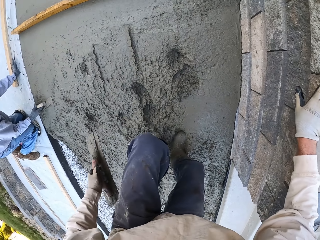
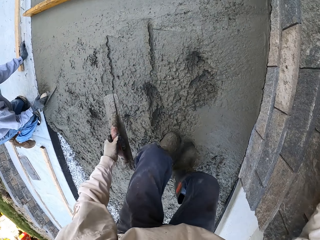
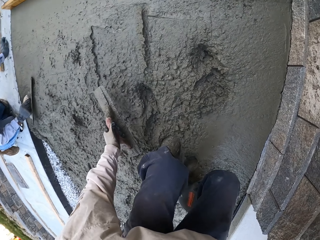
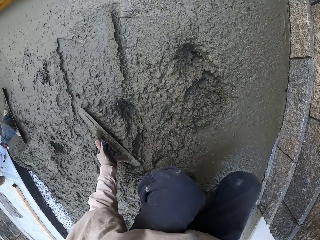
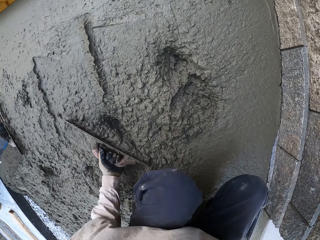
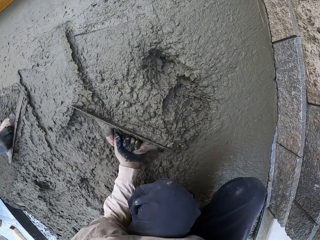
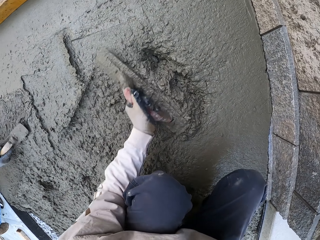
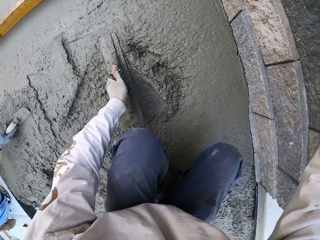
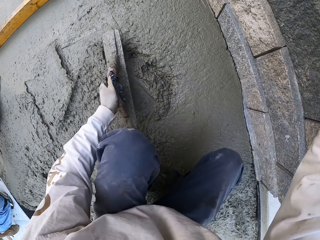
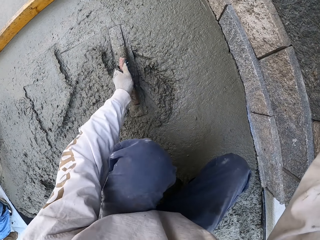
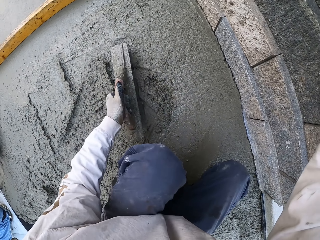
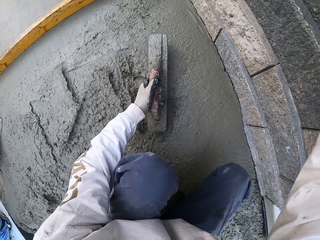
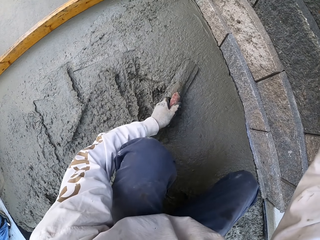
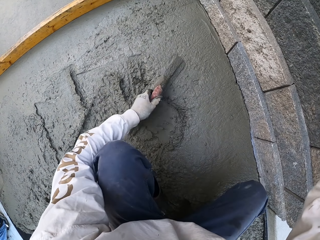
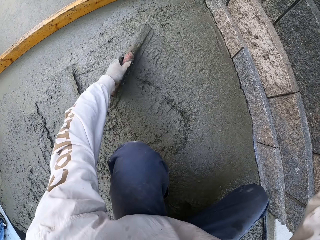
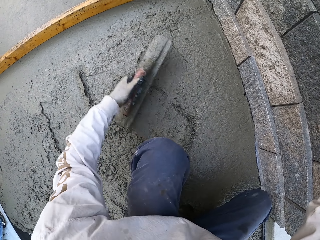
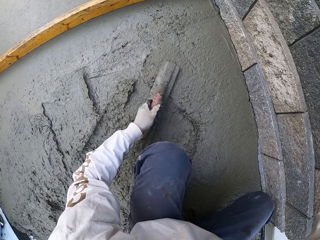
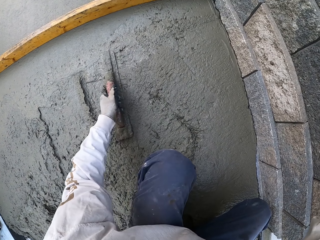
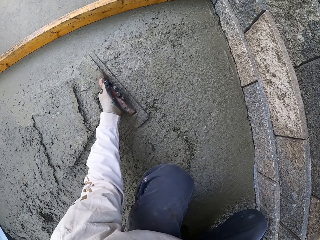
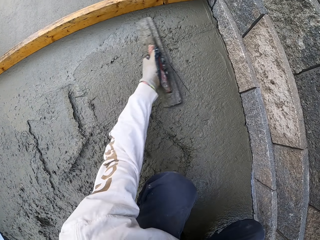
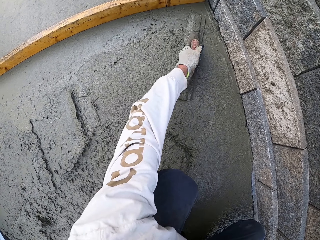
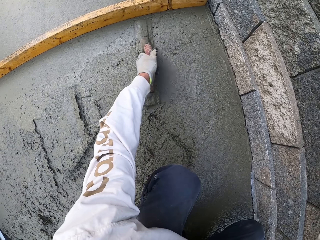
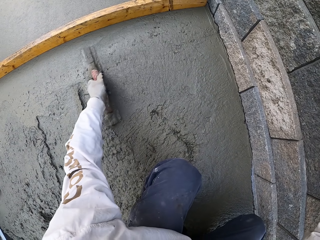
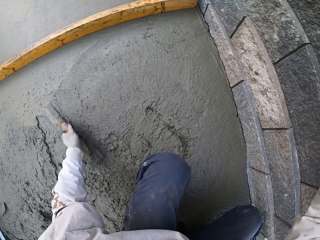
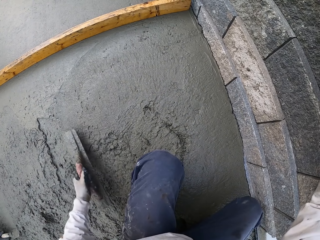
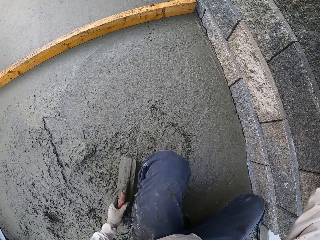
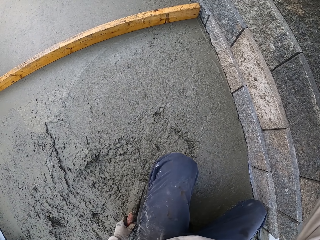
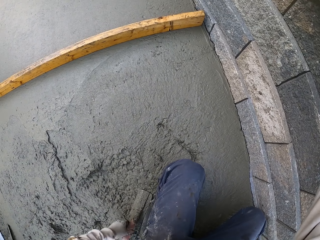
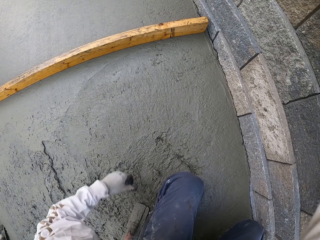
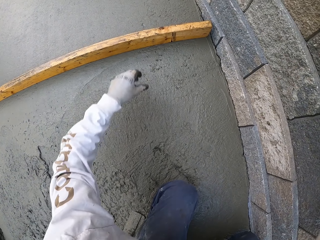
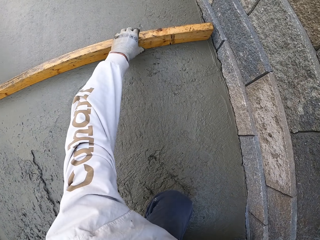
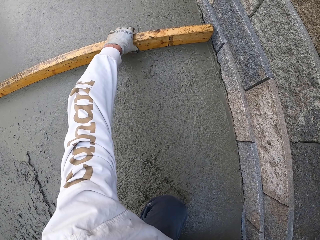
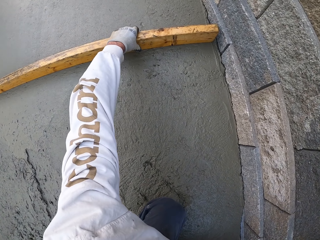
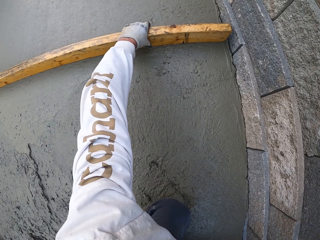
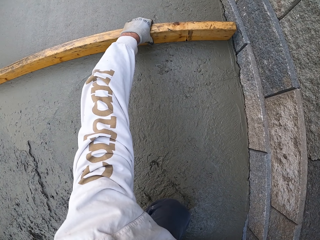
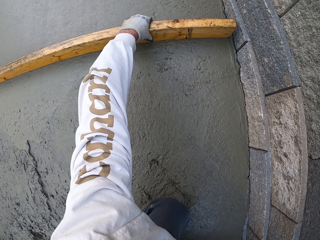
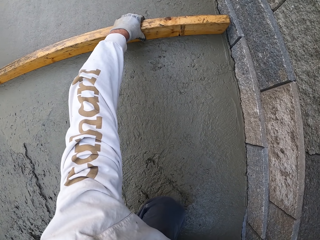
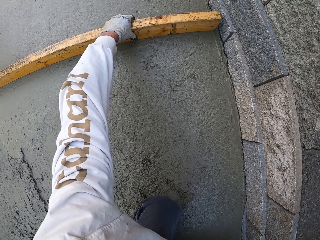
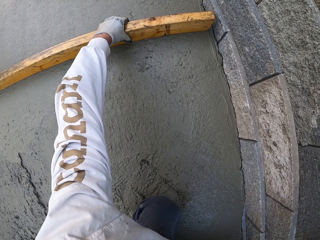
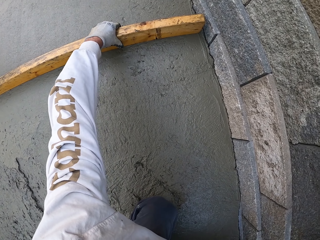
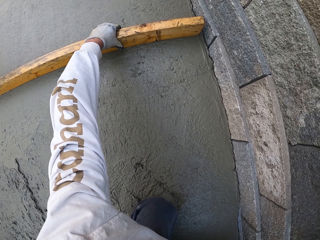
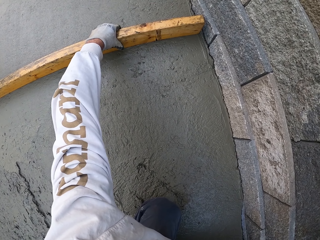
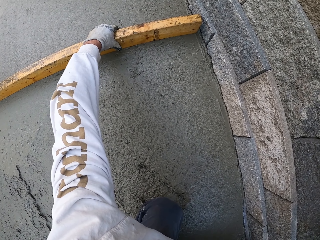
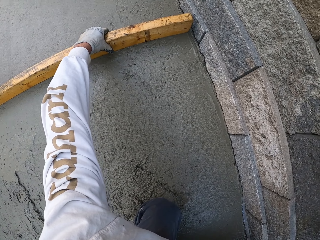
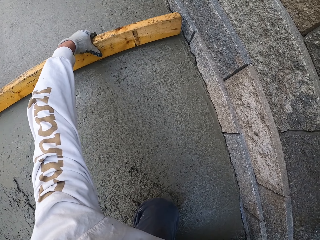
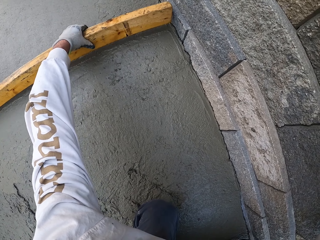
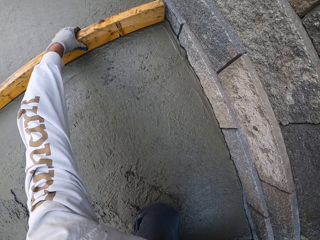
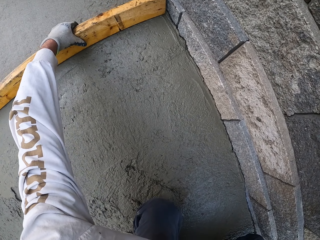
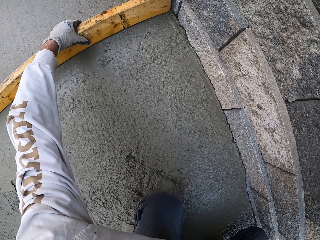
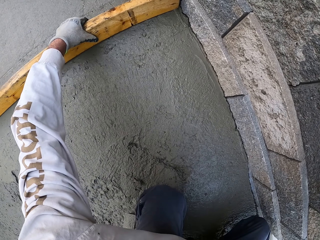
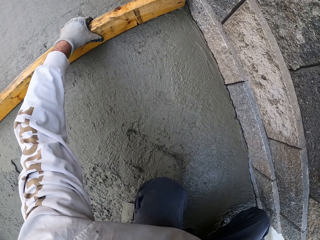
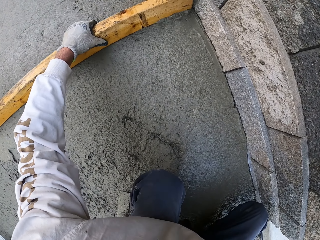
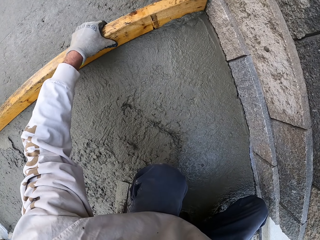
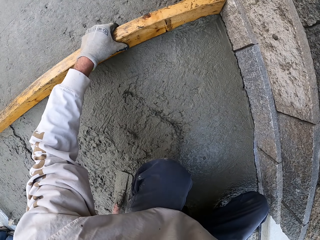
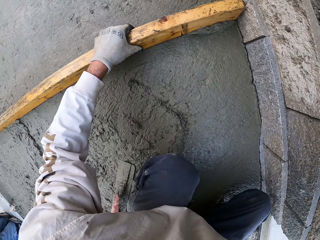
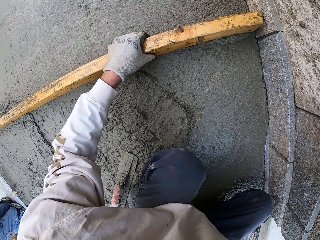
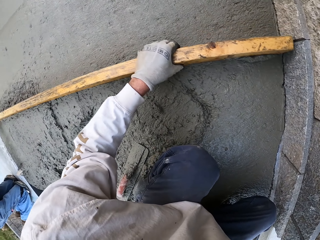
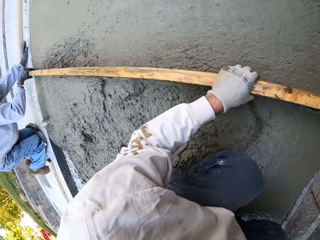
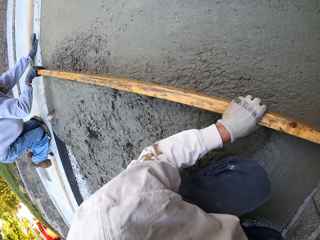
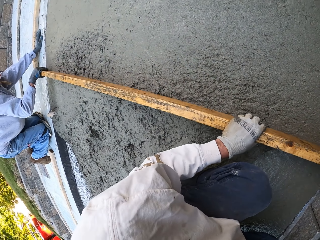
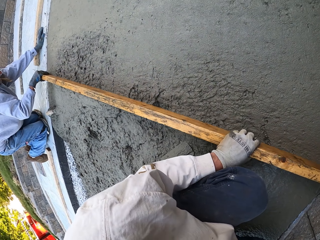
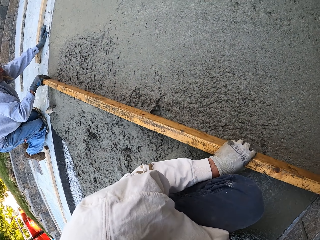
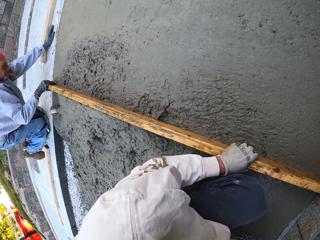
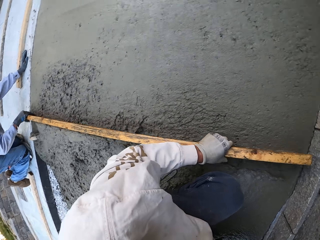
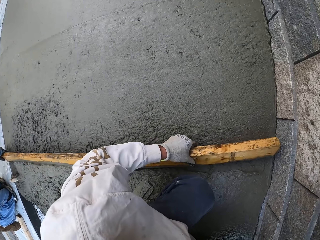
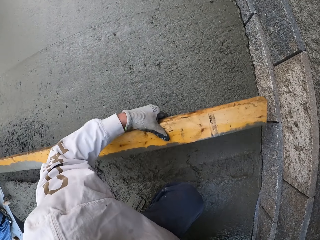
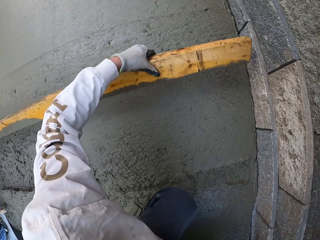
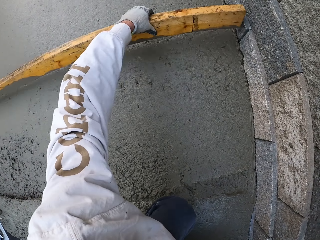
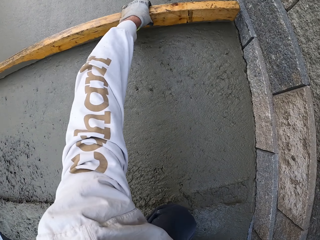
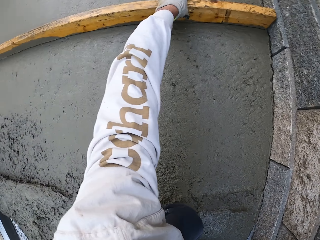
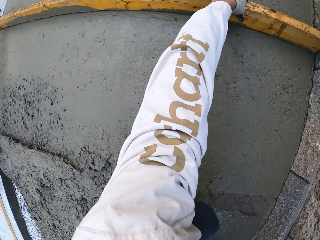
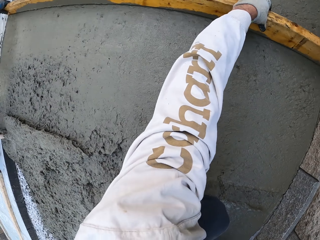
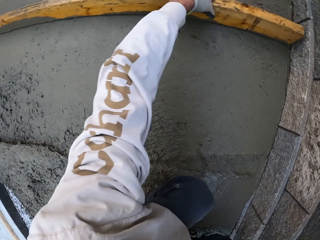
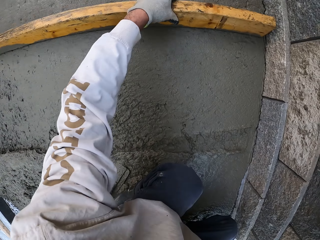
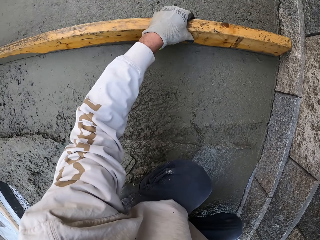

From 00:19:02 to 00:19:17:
The camera wearer looks around. They level the concrete with a masonry trowel. A man flattens the floor. The camera wearer holds a piece of wood. They flatten the floor. They level the concrete with the piece of wood. The man levels the concrete with a piece of wood. The camera wearer looks around. They level the concrete with the piece of wood.

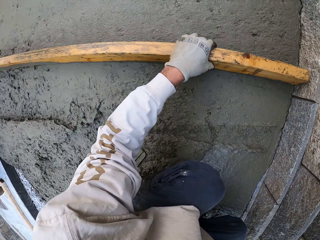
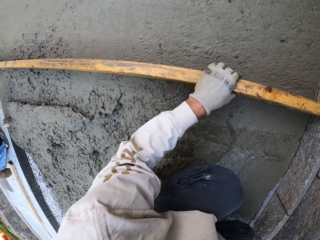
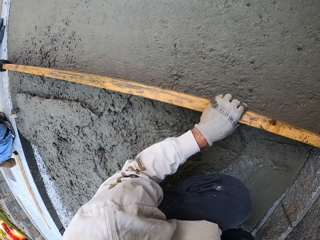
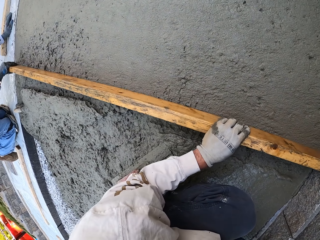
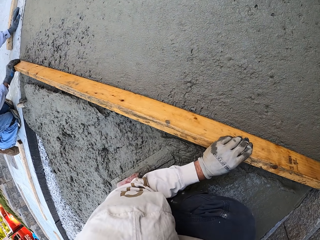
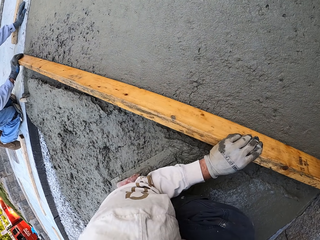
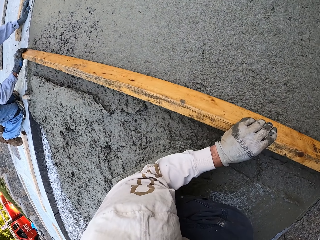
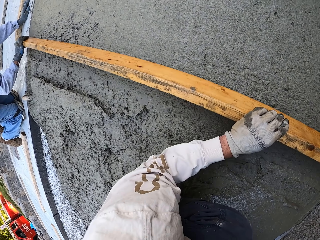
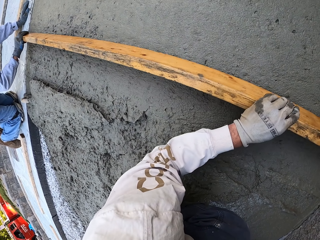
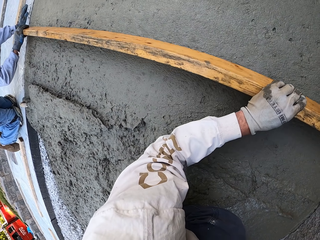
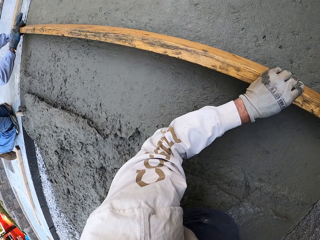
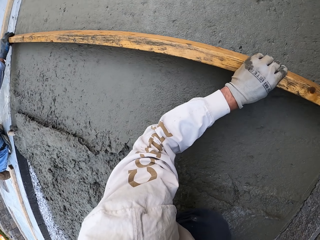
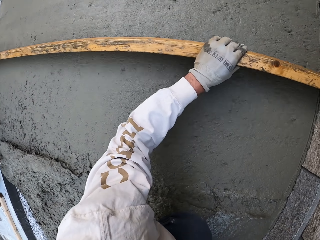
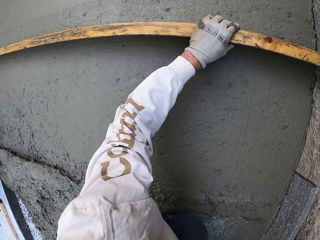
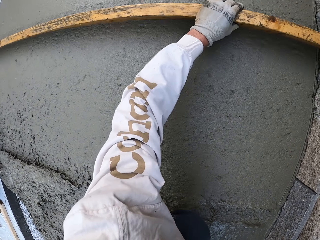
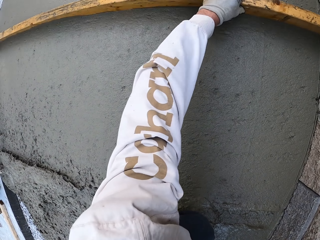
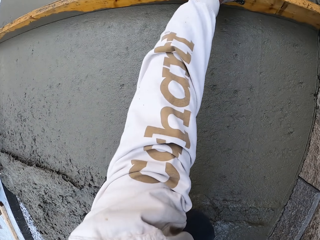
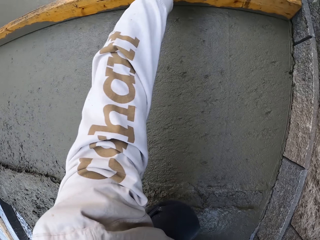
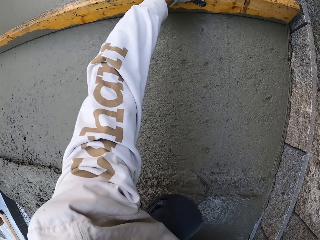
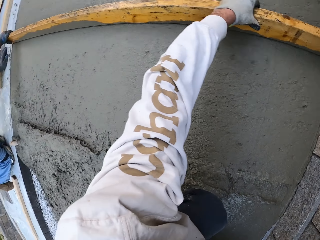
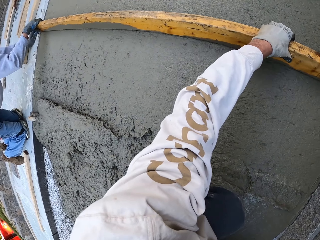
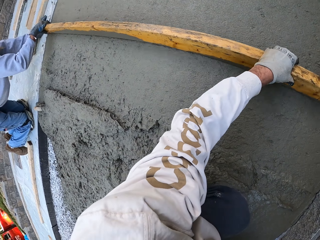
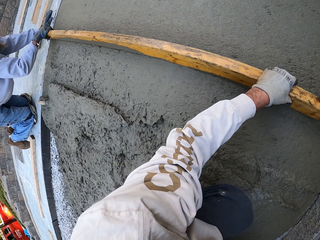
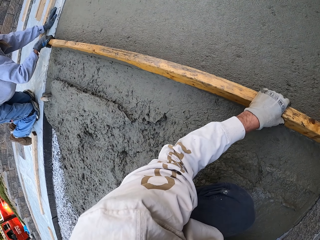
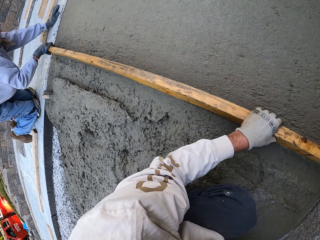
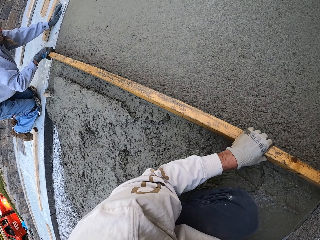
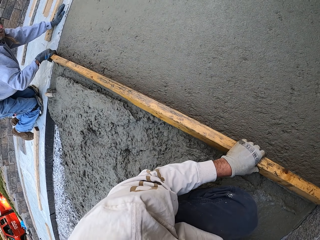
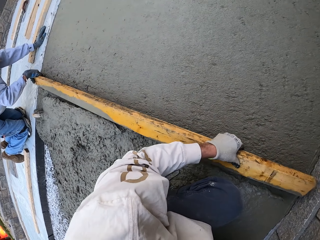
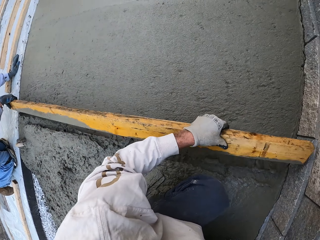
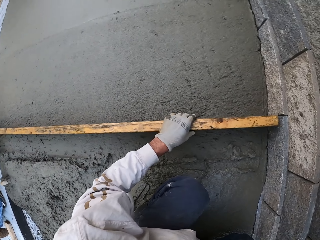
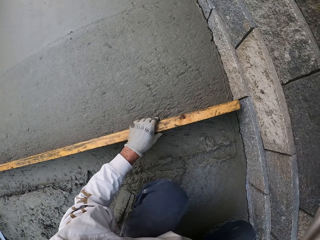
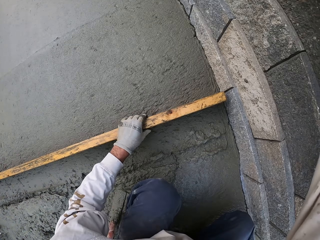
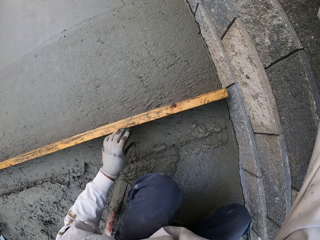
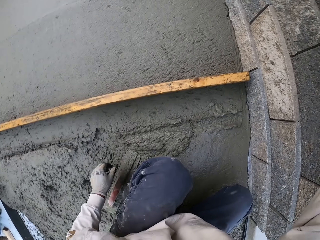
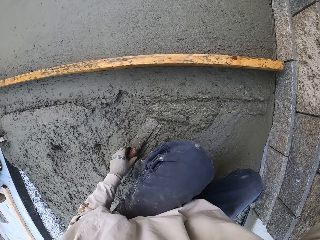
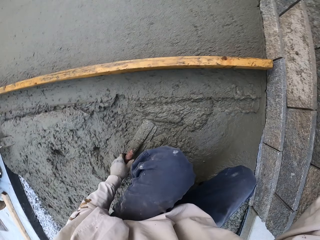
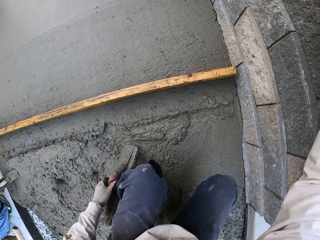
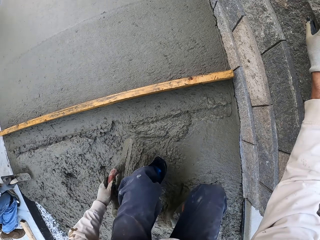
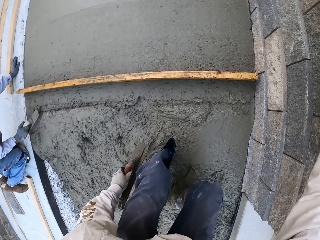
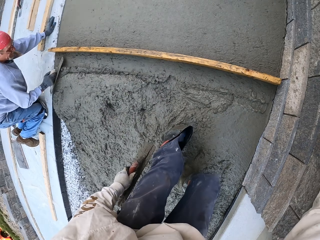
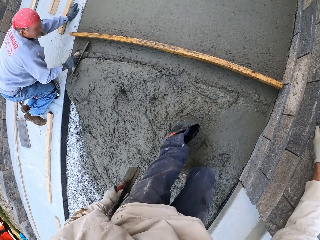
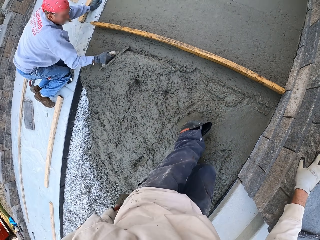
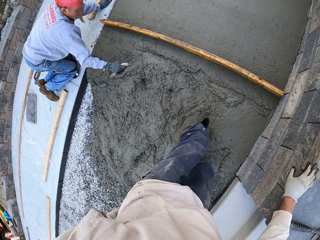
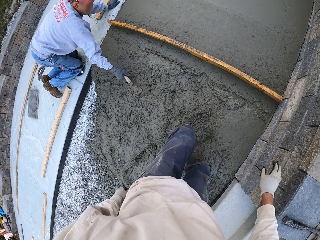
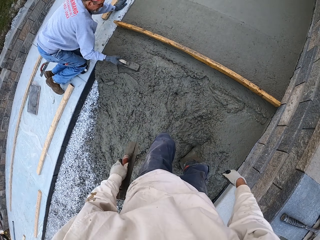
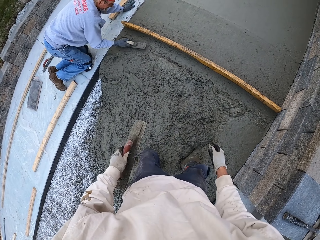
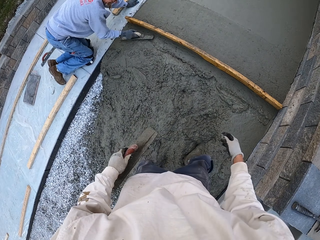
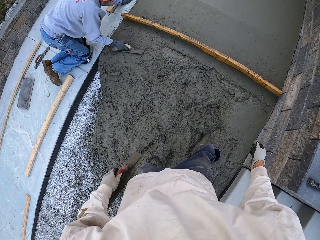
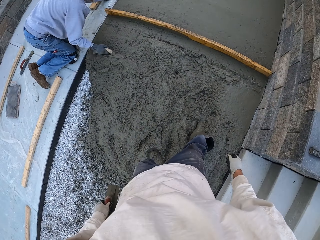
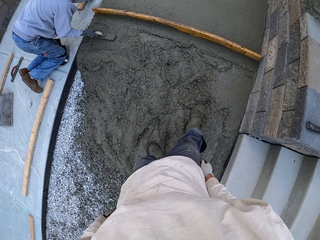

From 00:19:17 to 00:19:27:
A man levels the concrete with a piece of wood. The camera wearer puts the wood down, picks up a masonry trowel, and stands up. The man flattens the floor. The camera wearer looks around.
